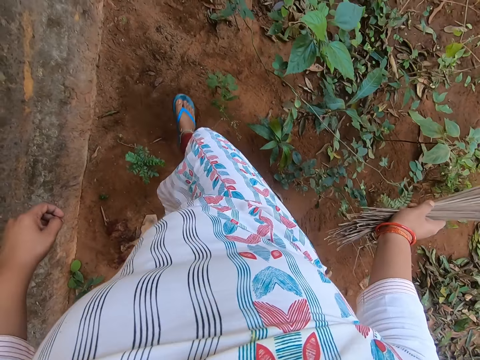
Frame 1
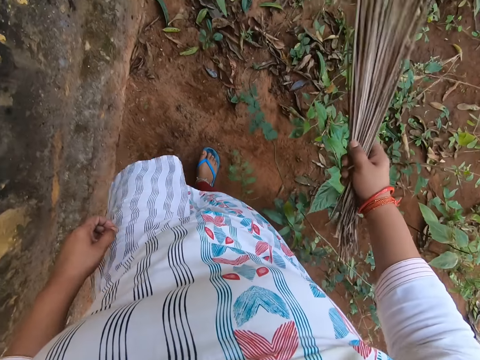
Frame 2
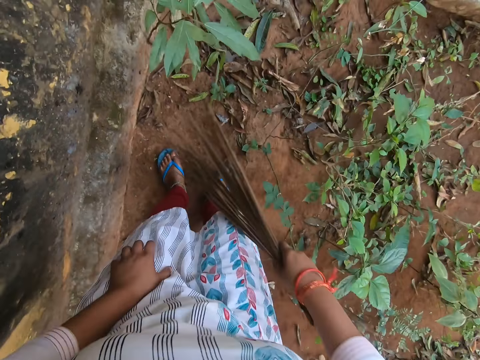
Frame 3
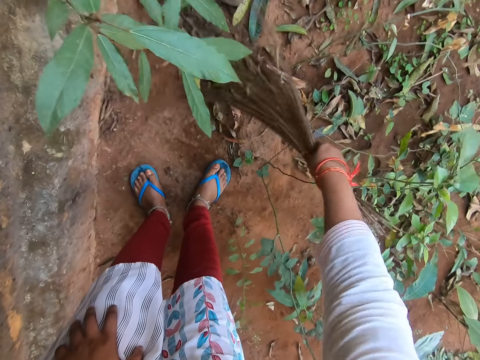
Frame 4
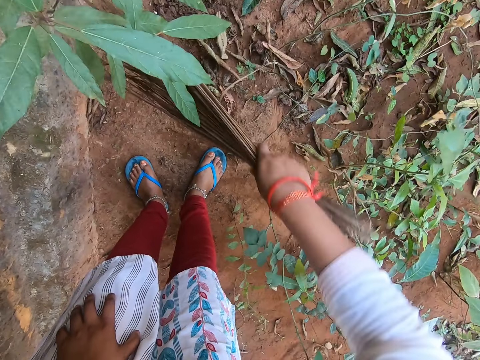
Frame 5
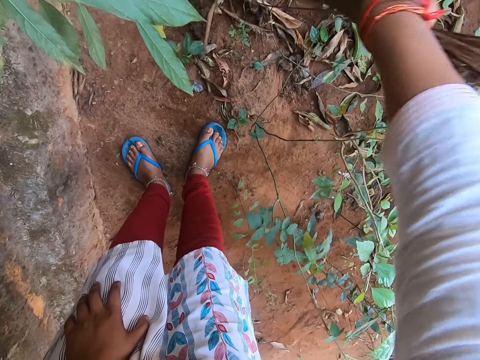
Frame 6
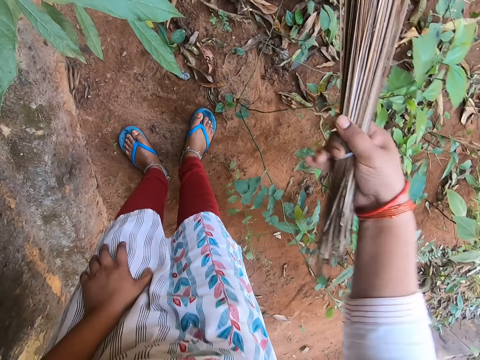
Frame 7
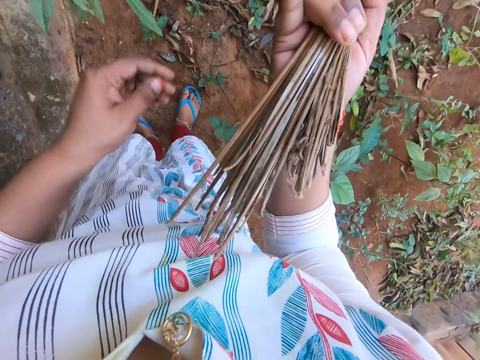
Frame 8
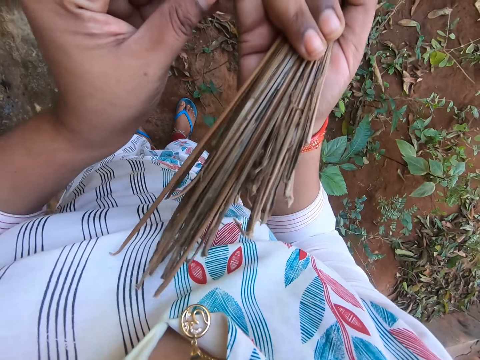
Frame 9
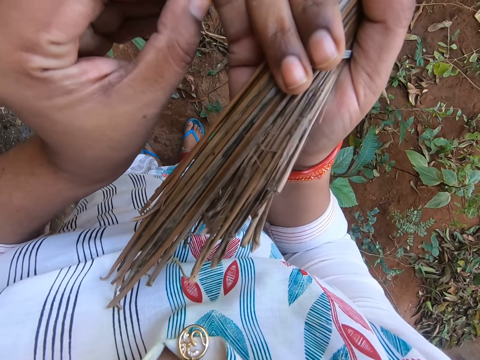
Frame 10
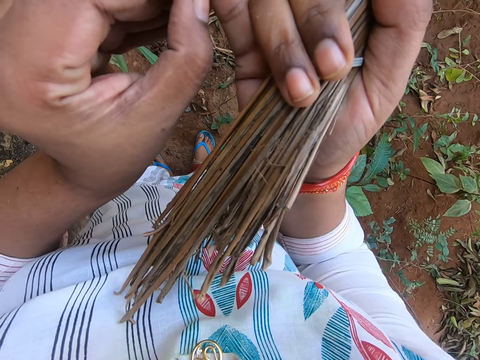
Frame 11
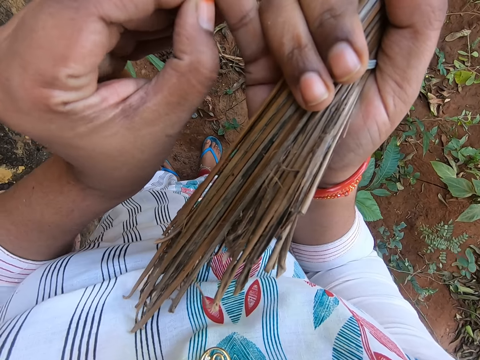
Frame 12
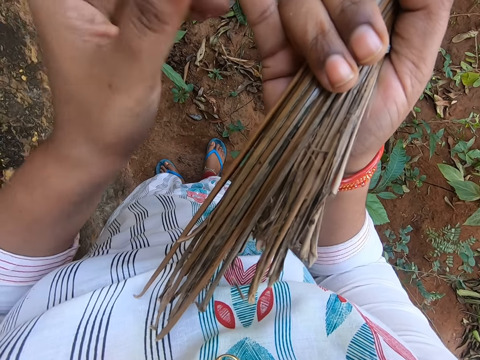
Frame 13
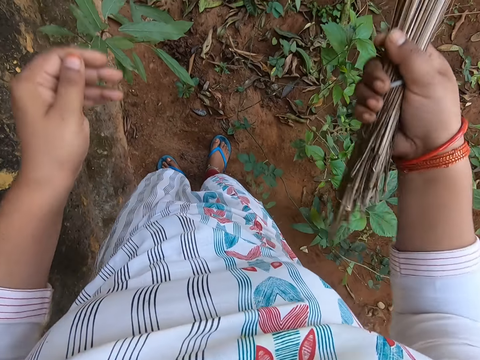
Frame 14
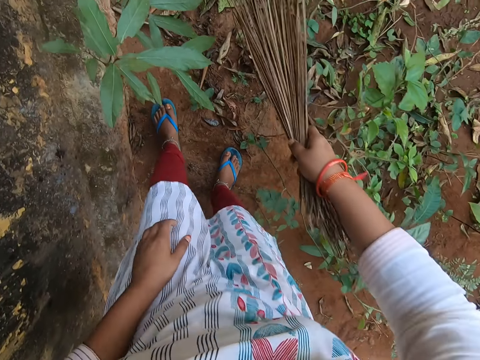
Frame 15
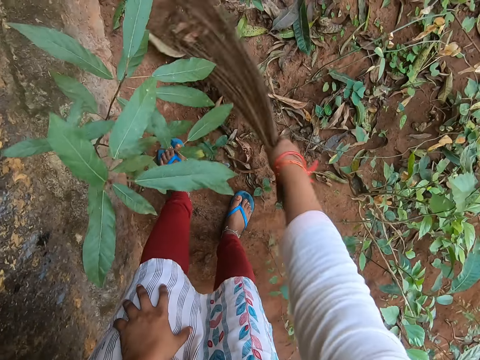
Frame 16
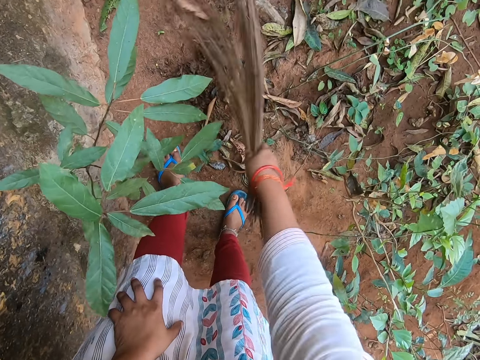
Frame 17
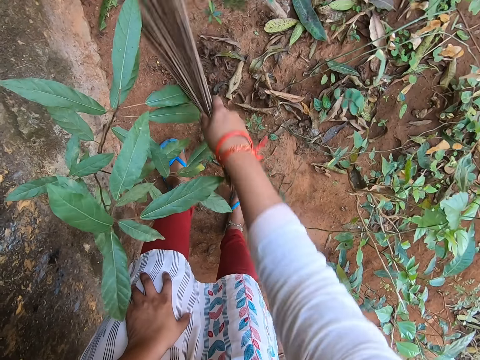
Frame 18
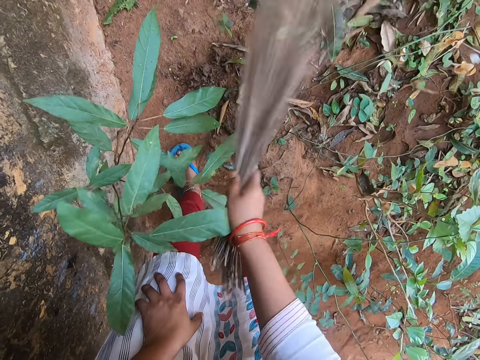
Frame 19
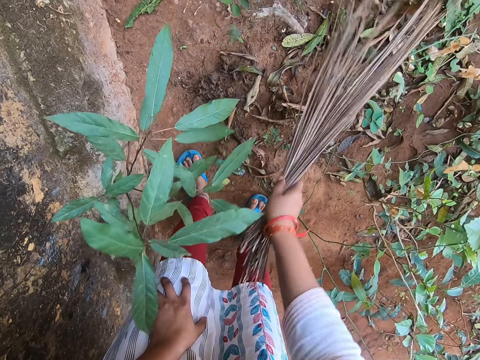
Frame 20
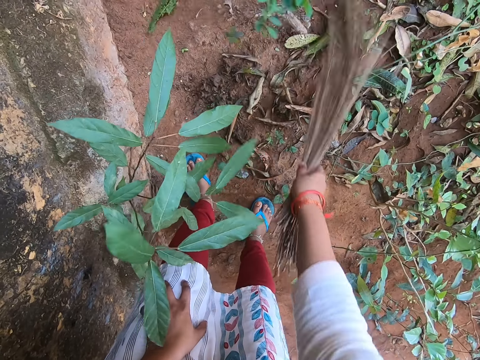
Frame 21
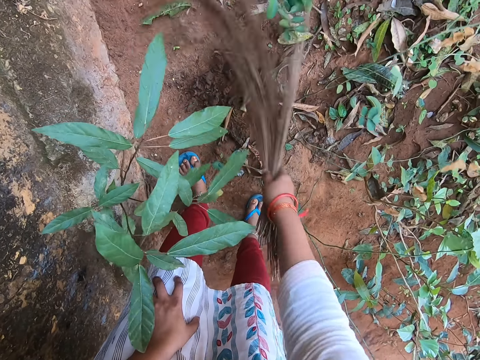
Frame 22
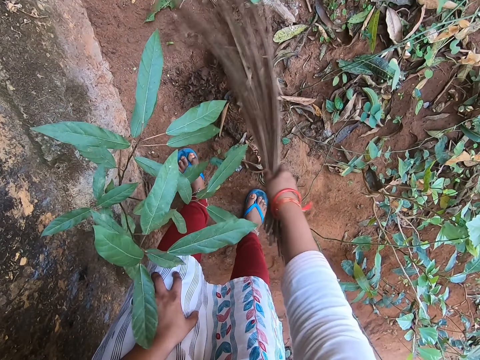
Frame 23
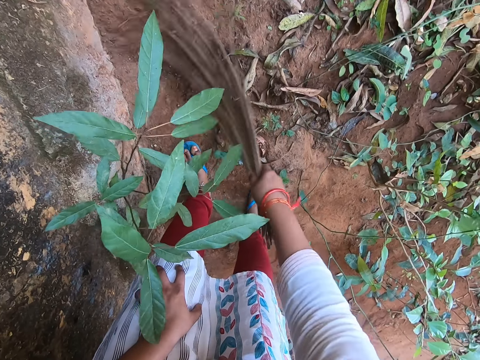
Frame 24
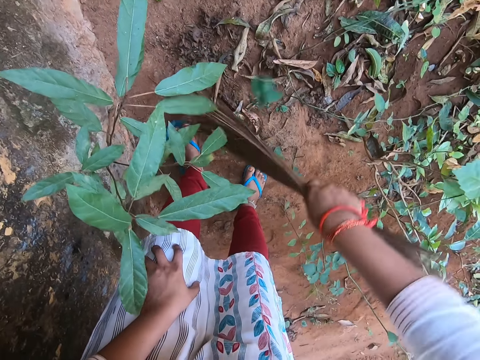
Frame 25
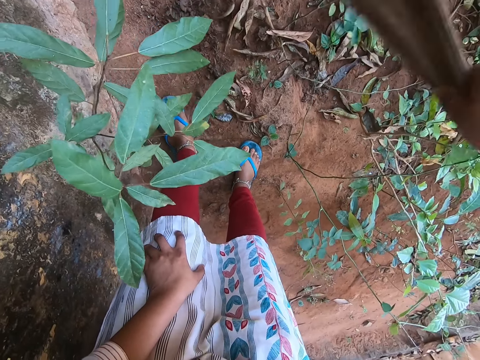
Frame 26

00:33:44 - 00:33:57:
The camera wearer walks on the garden. She sweeps the ground with the broom in her right hand. She scratches her right hand with her left hand. She stares at the hand. She sweeps the ground with the broom in her right hand.

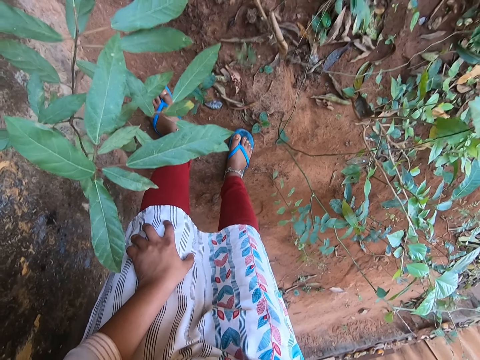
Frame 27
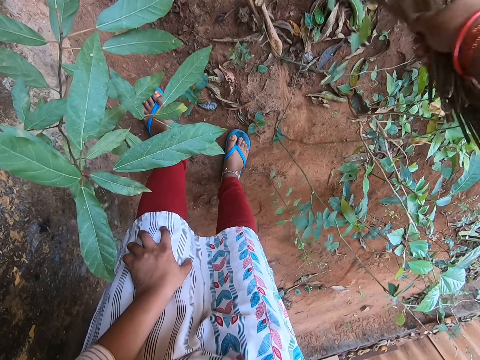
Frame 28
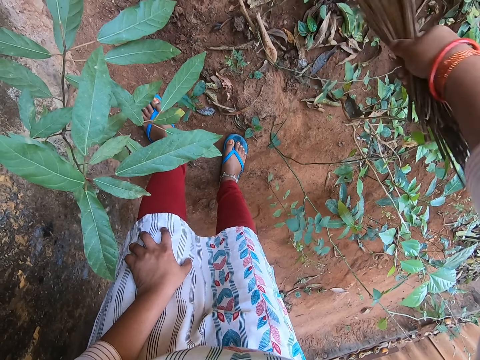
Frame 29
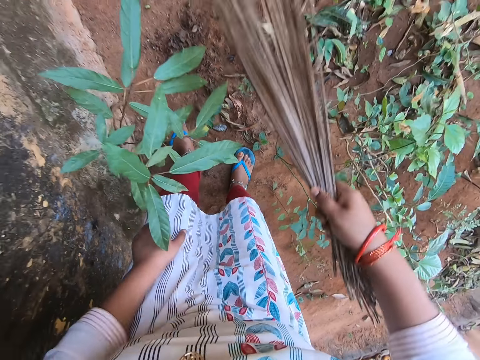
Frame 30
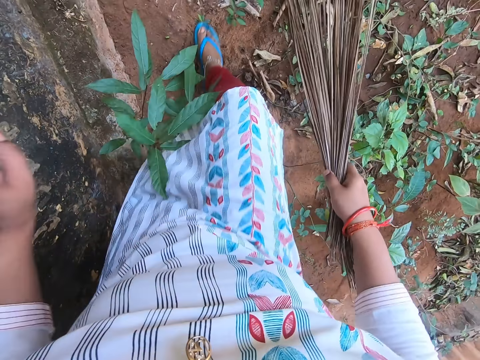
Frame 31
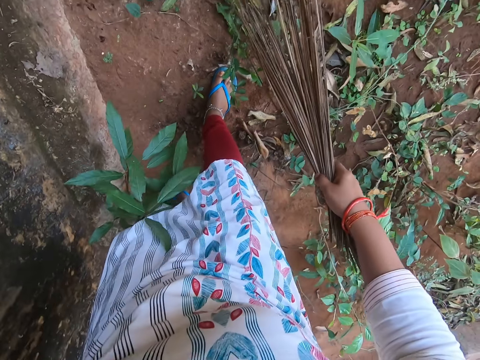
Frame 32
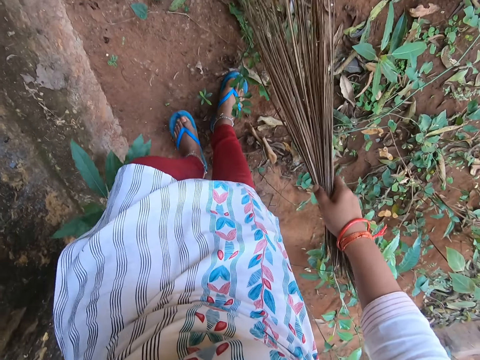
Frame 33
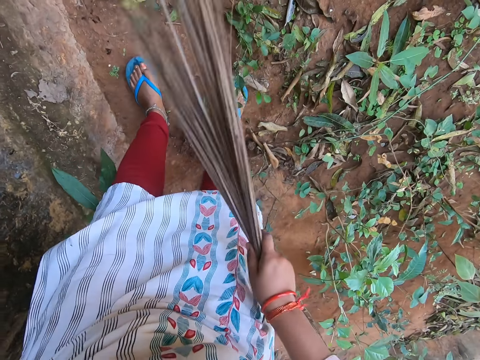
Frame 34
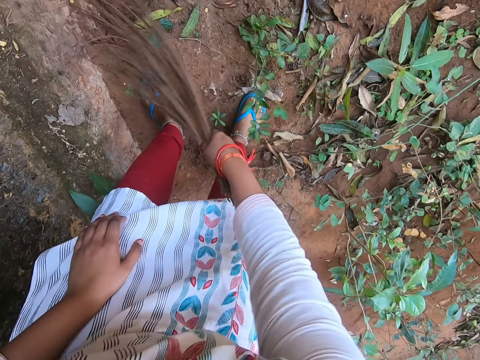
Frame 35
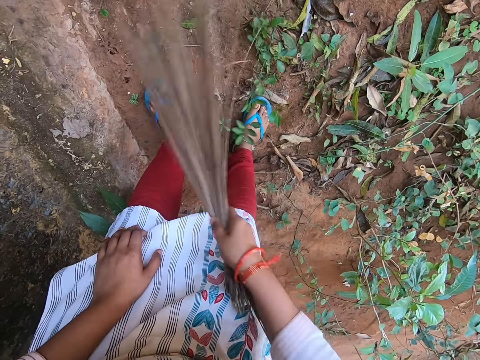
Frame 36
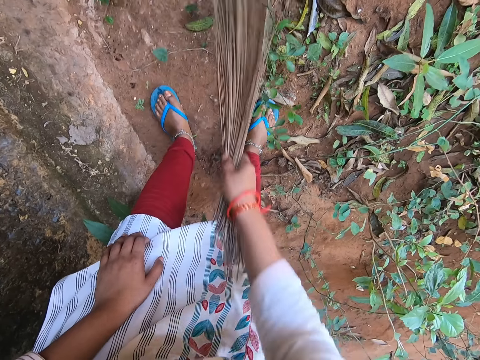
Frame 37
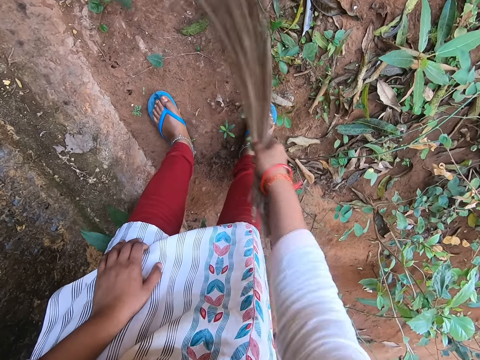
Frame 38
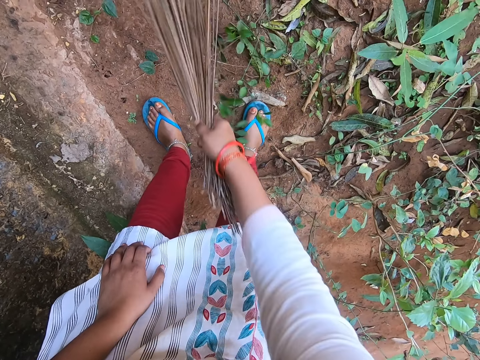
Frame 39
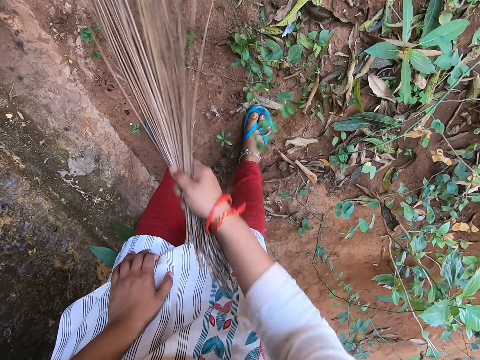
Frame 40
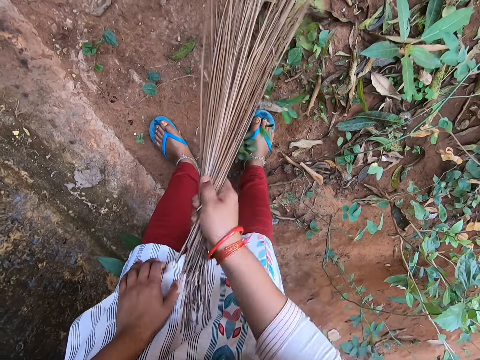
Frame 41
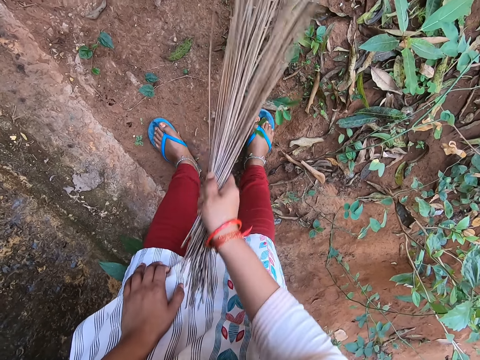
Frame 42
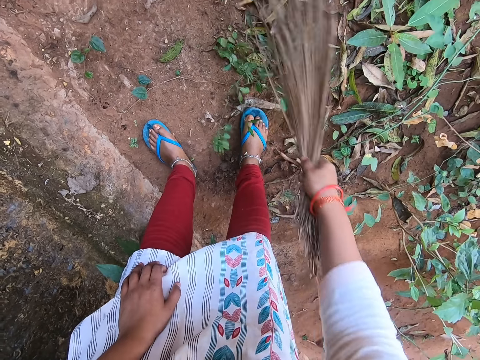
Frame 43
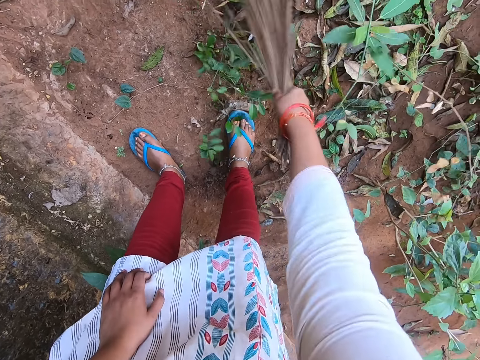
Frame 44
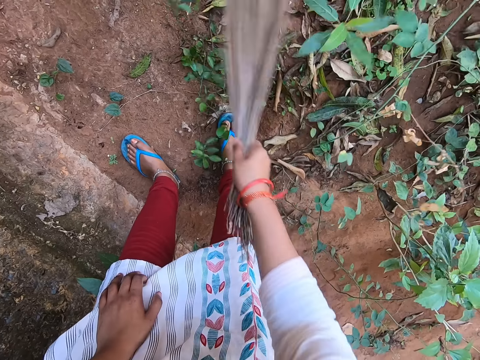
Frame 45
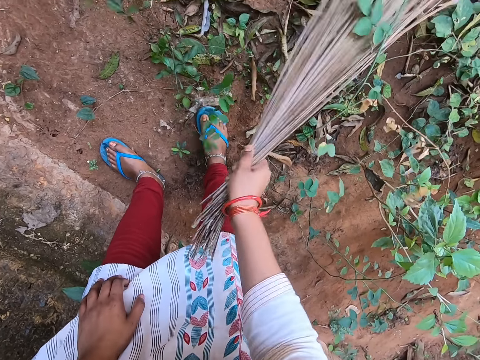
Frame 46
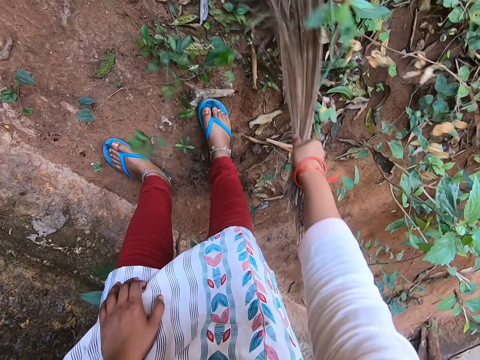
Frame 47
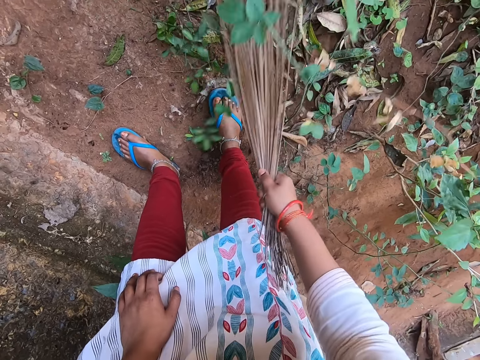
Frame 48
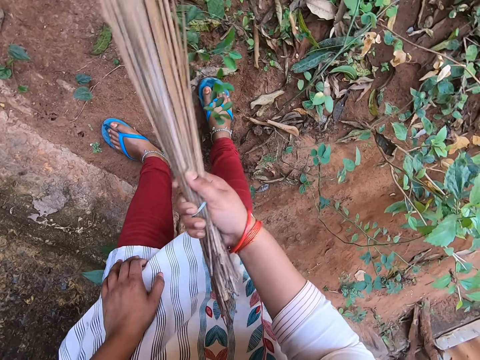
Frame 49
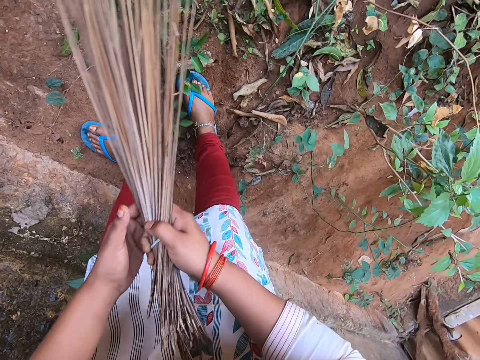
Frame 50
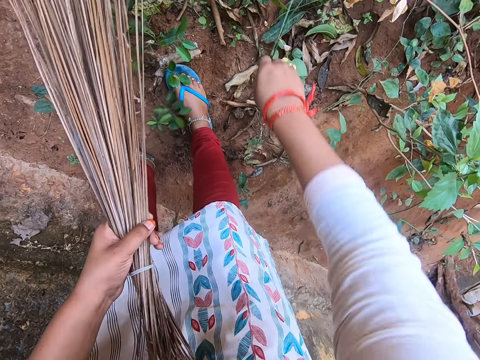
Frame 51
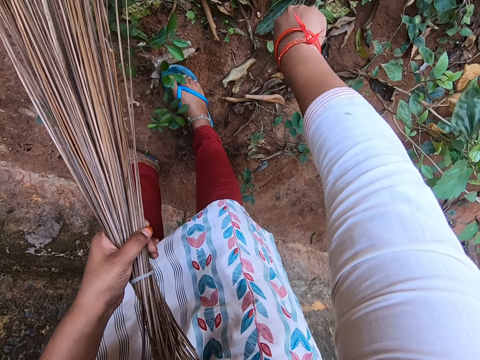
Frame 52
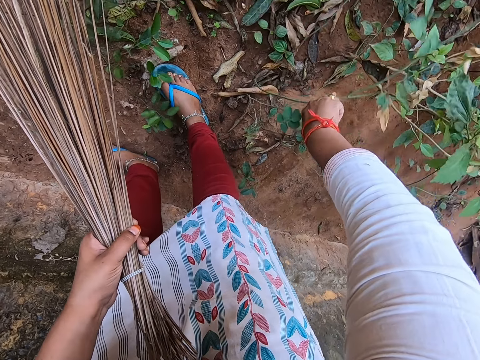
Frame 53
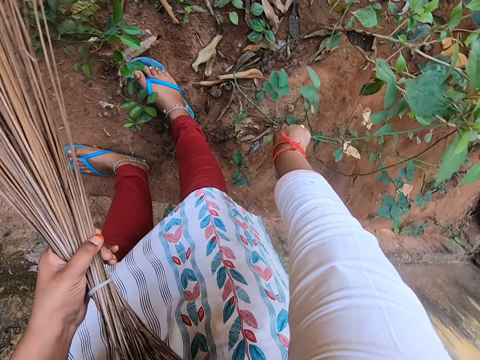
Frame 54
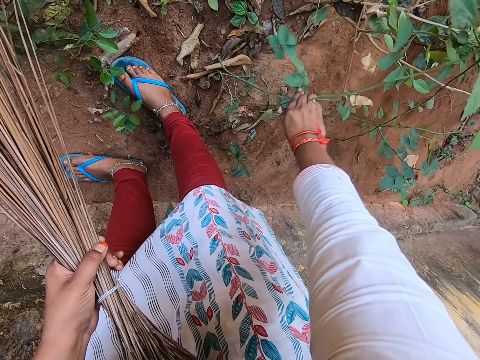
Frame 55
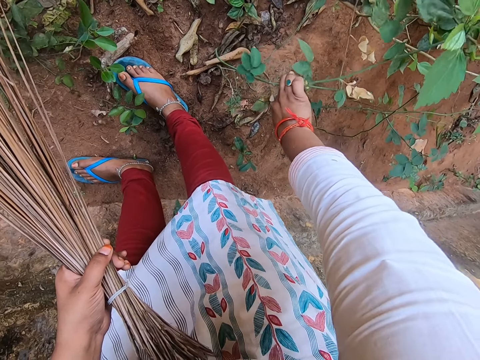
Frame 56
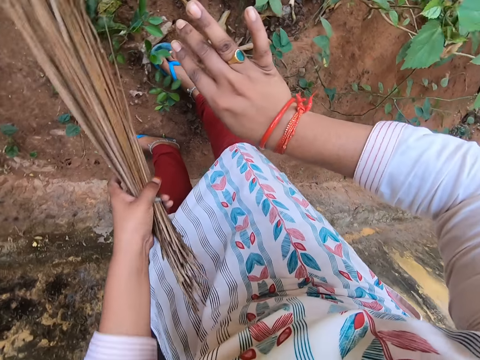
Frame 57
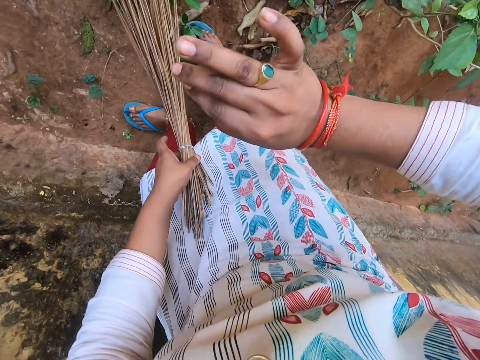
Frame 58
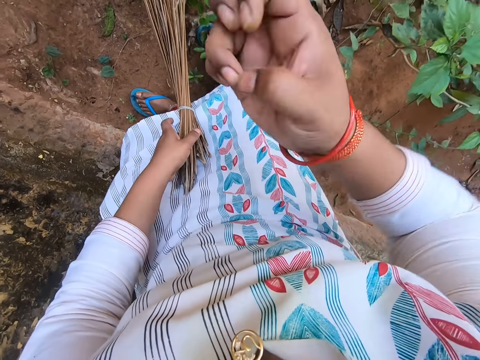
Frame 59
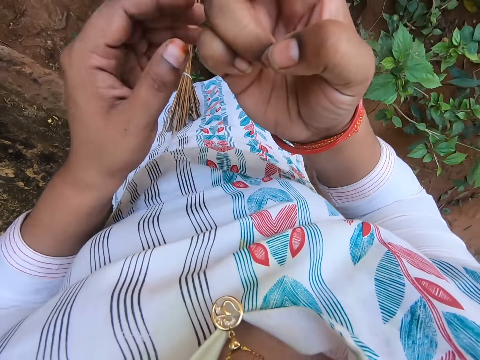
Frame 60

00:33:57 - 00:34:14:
The camera wearer walks on the garden. She sweeps the garden. She passes the broom from her right hand to her left hand. She moves a branch in the ground with her right hand. She pushes the plant. She drops the broom on the ground with her left hand. She stares at the hand. She leans the broom on the dress.
